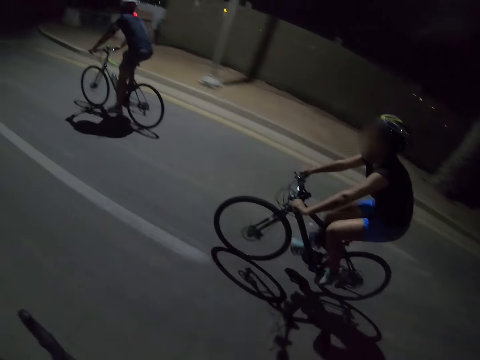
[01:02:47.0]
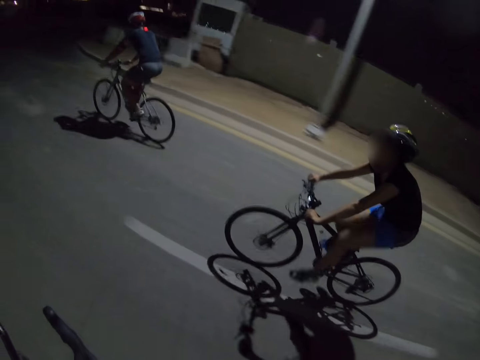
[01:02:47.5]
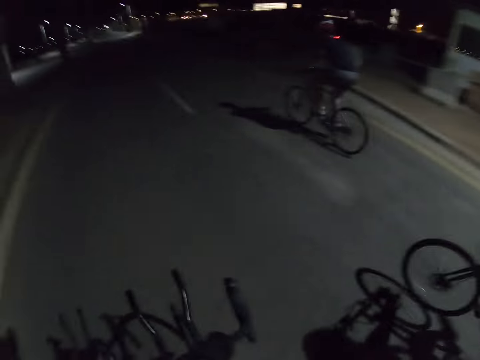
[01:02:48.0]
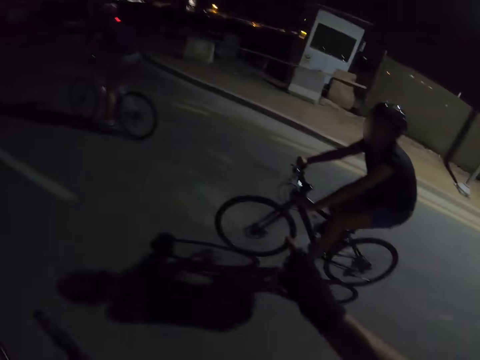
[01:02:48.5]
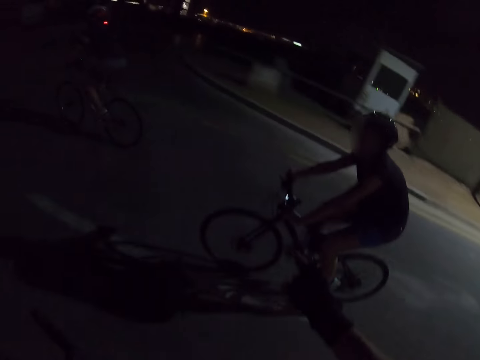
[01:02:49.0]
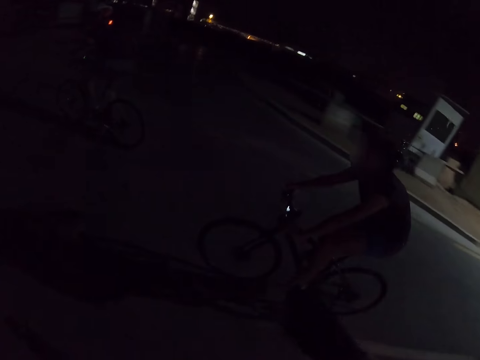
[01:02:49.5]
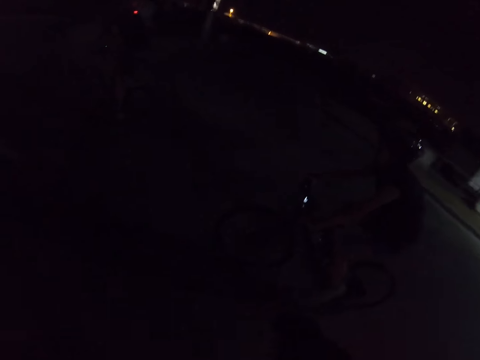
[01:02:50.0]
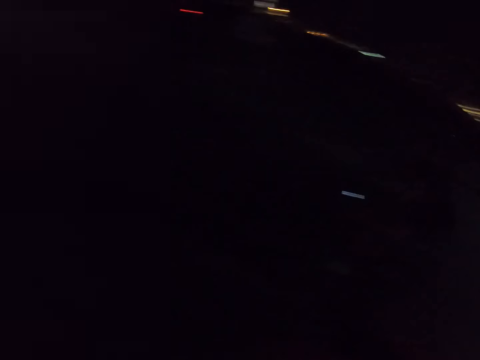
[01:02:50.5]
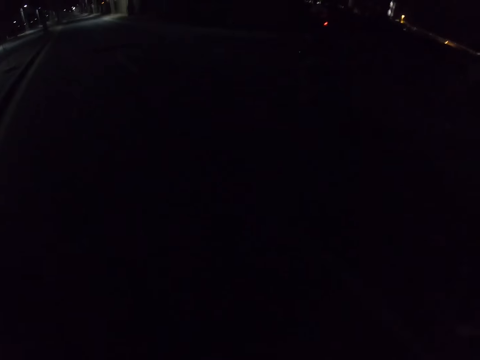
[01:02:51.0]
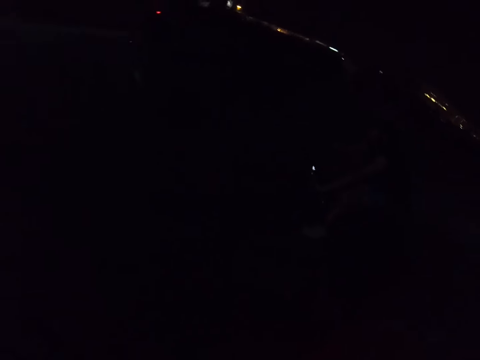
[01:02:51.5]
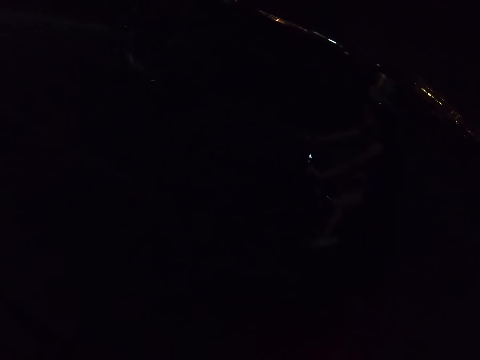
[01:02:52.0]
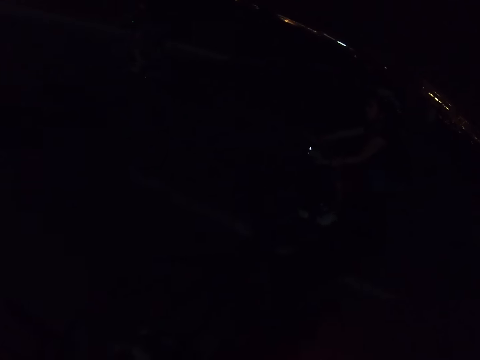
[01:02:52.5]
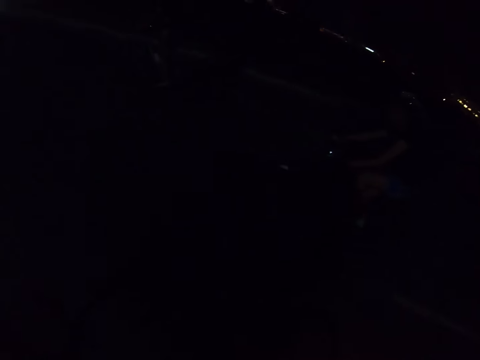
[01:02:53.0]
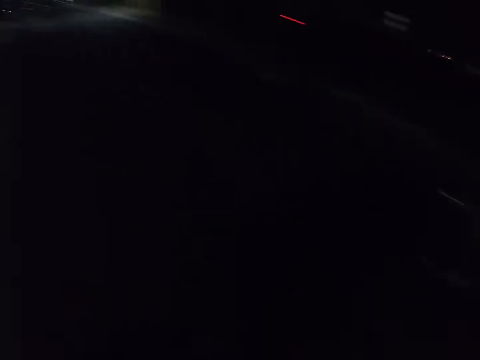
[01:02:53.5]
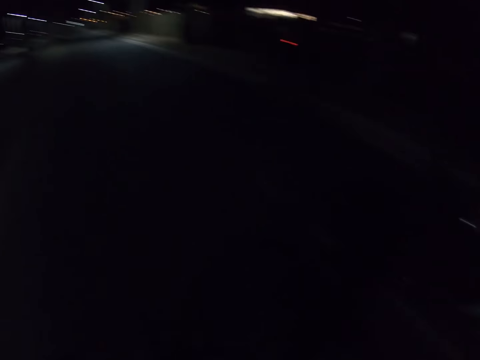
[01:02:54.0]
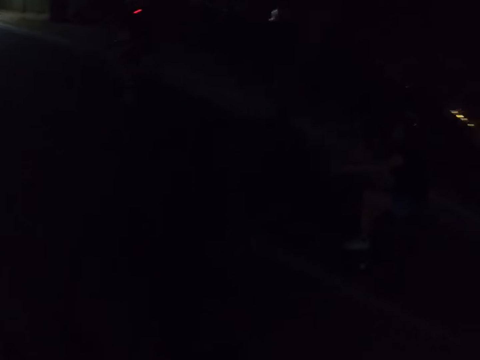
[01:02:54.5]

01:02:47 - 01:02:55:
The camera wearer stretches his right hand.

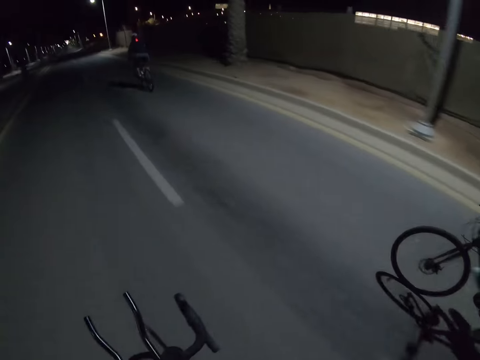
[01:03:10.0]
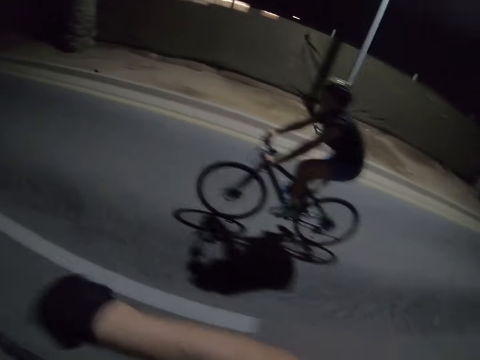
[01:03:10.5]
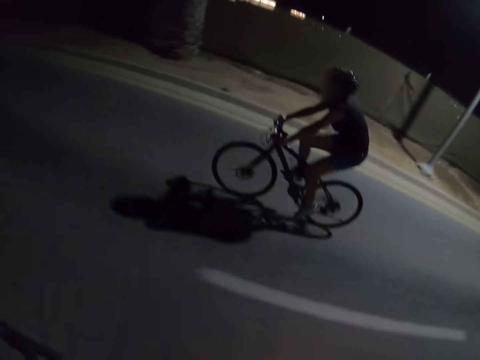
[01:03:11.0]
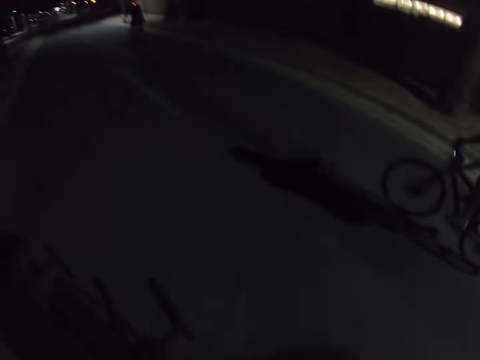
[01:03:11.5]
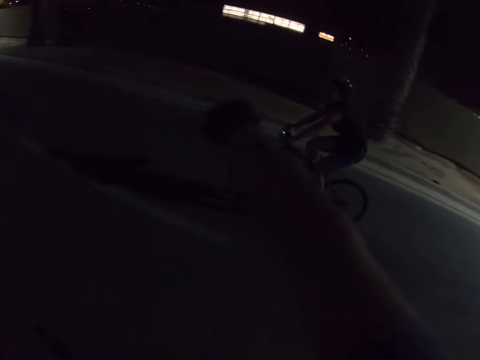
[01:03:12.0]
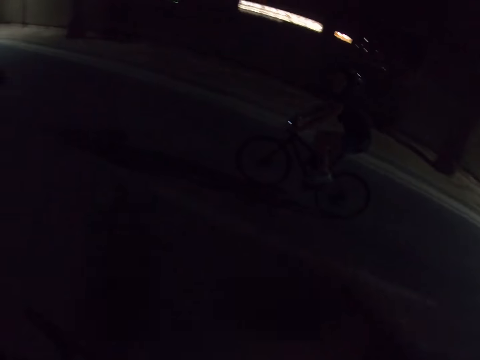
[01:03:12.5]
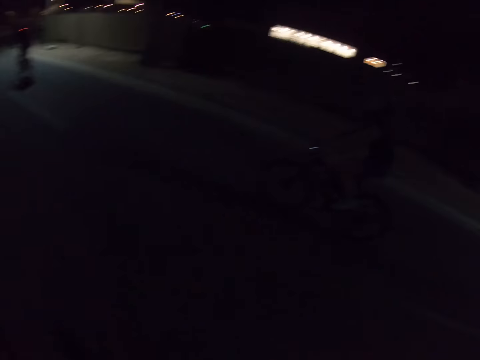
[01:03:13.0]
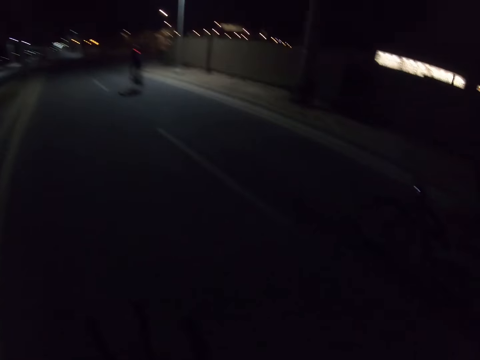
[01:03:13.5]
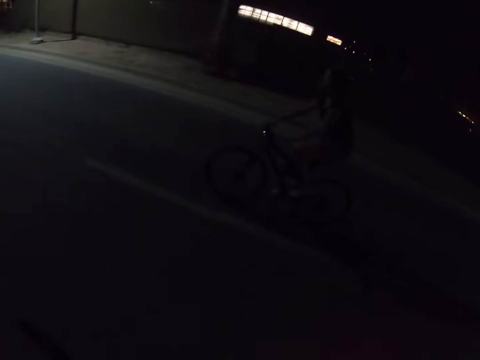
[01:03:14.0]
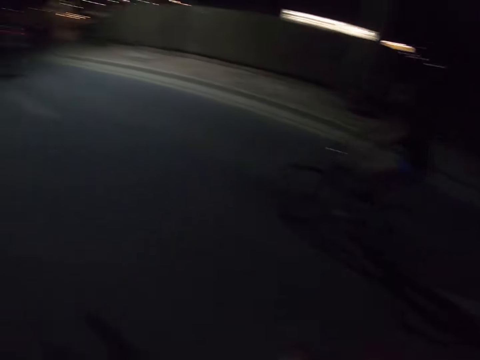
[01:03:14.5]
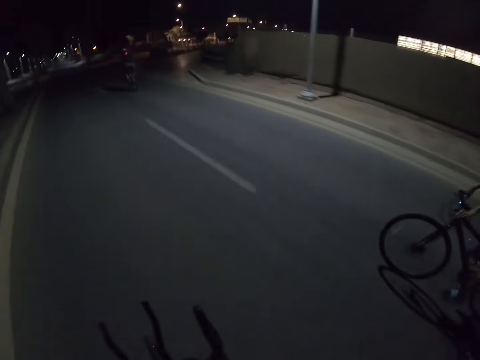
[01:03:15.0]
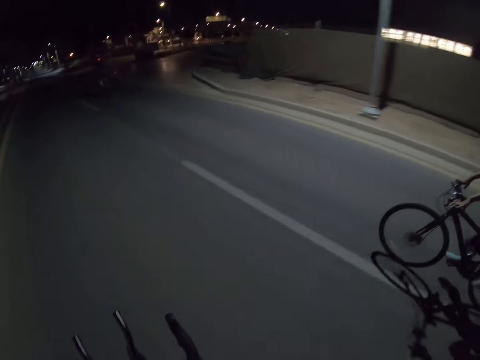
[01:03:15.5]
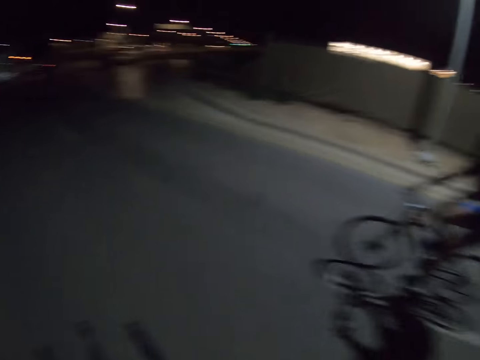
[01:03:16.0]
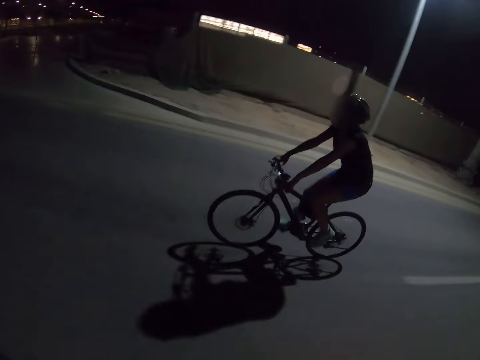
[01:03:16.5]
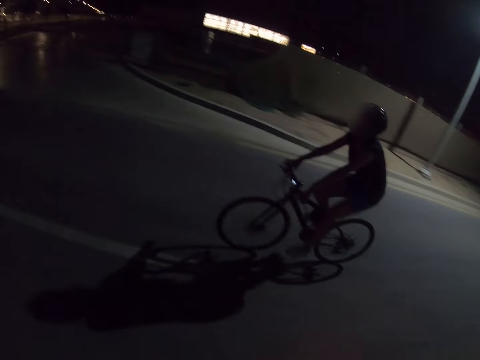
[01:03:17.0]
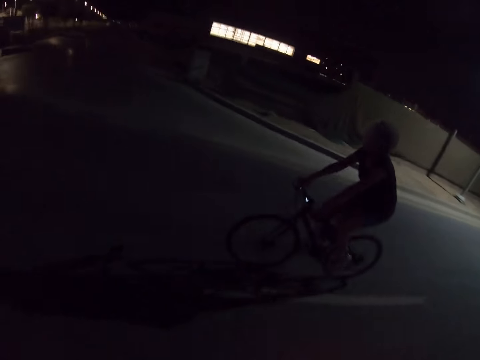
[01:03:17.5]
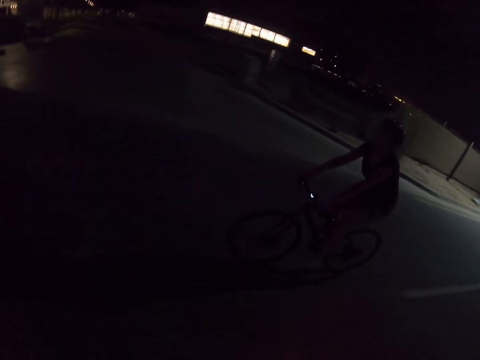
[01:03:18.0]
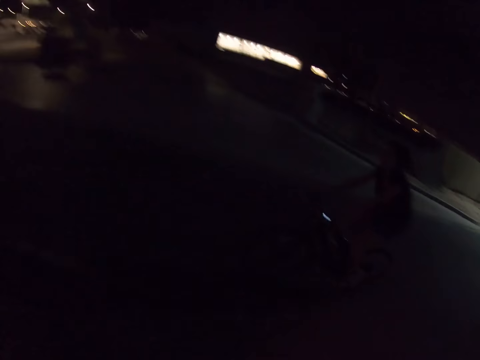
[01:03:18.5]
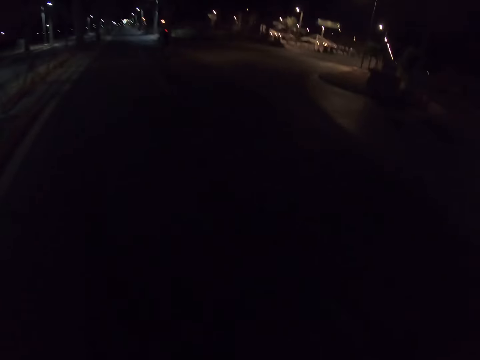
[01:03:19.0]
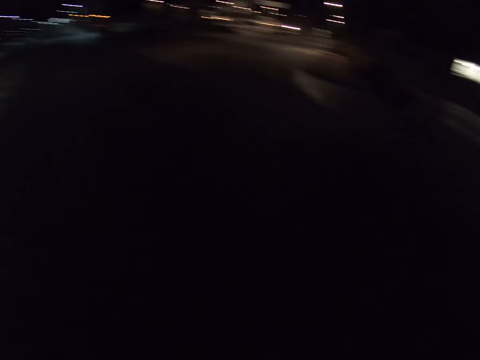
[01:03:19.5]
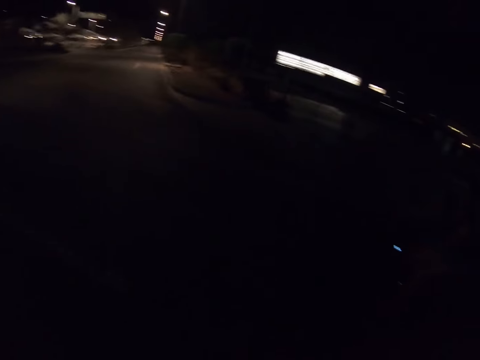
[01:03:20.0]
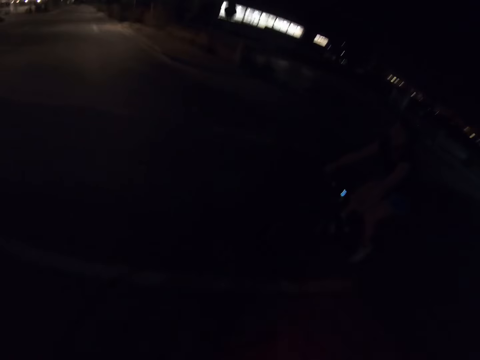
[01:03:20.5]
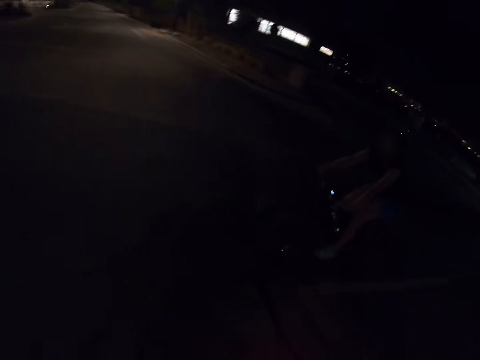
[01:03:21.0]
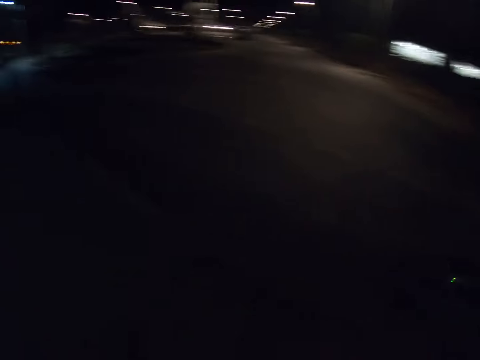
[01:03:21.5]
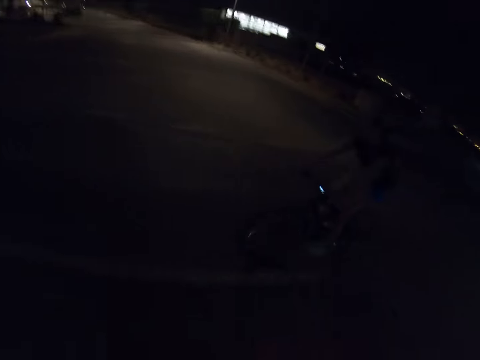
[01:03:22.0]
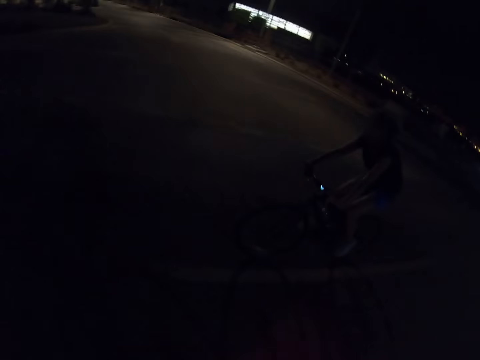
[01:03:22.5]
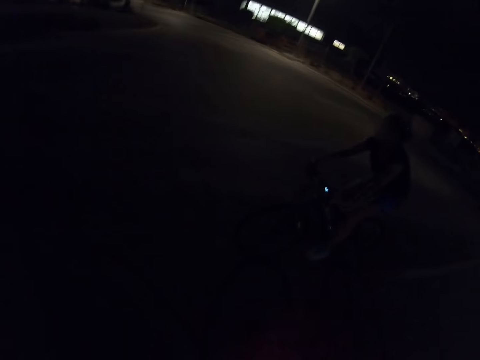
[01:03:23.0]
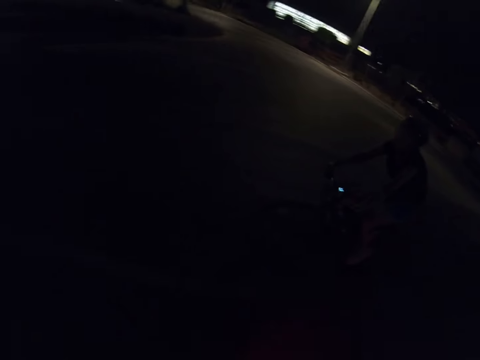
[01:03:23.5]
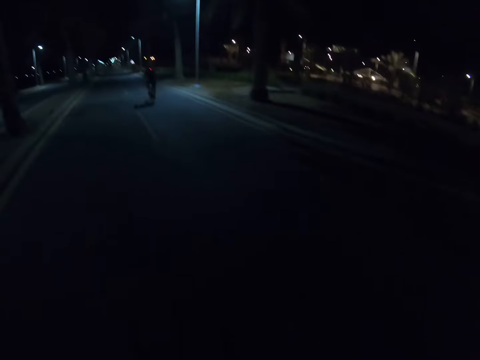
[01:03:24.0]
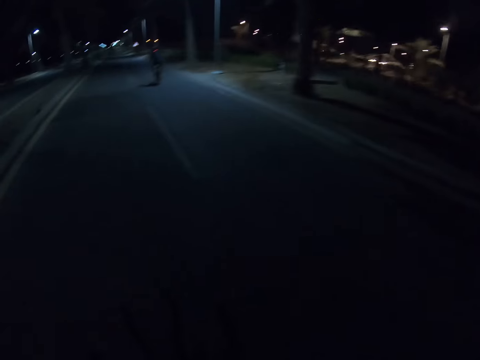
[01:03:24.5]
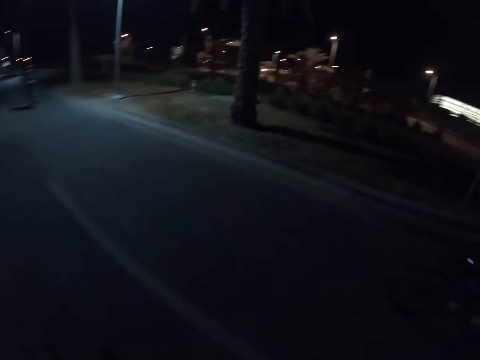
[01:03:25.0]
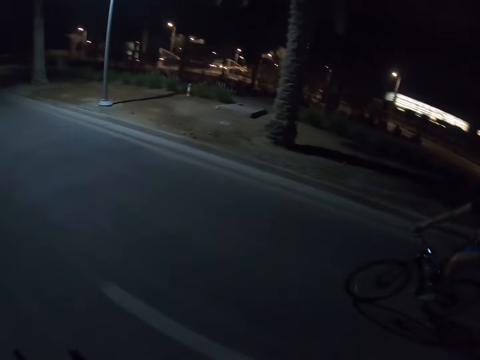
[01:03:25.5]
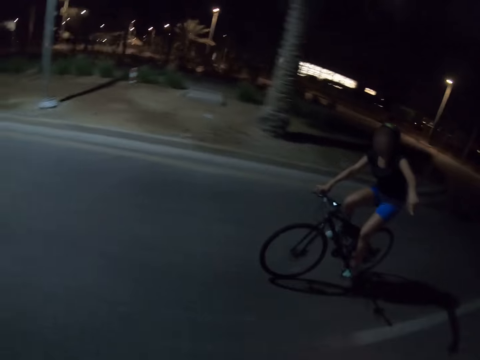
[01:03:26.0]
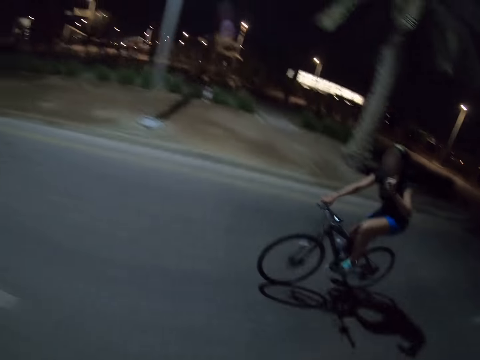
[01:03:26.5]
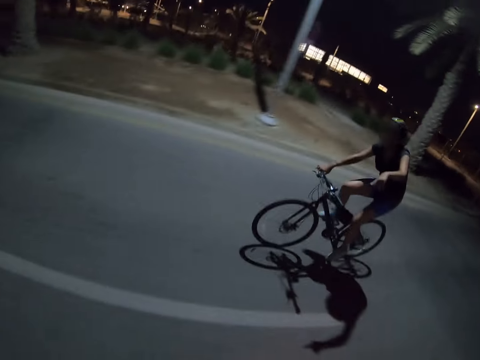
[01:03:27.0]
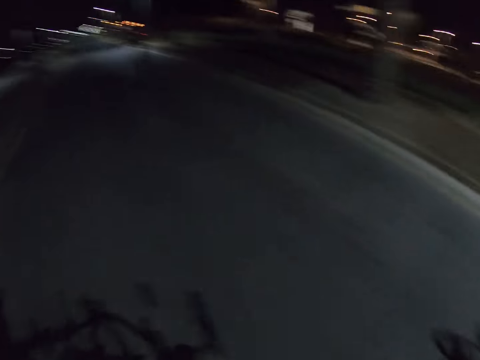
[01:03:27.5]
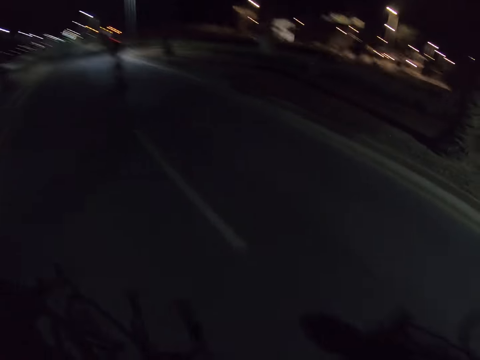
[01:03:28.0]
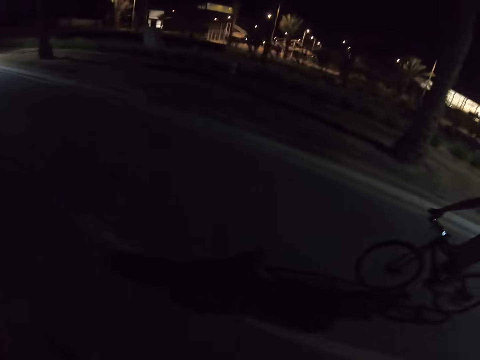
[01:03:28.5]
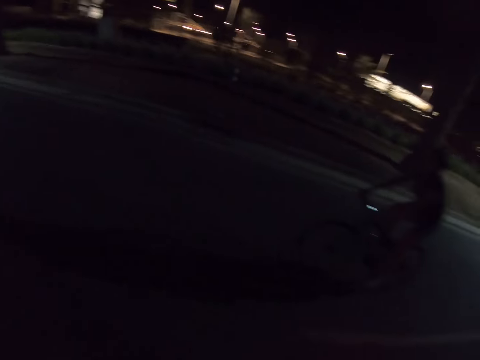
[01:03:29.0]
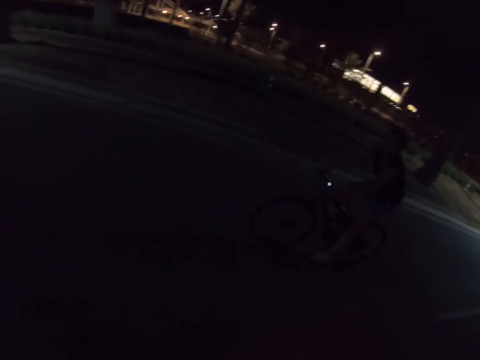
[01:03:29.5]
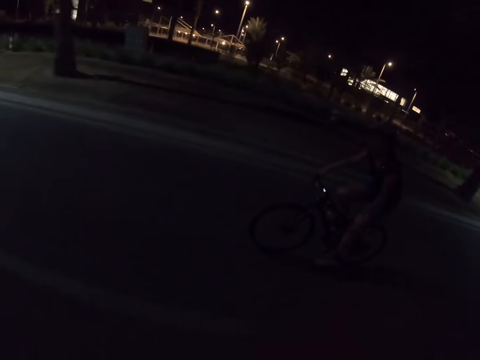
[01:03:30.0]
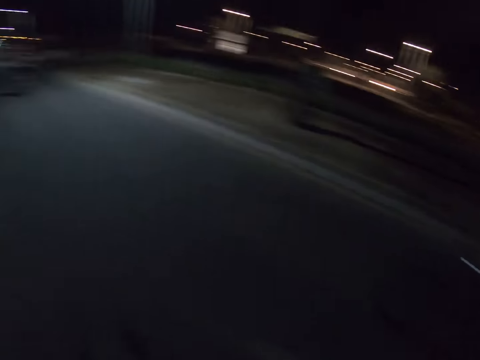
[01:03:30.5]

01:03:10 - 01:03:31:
The camera wearer stretches his right hand. A lady cycles on the road. The camera wearer cycles on the road. The lady cycles on the road. The camera wearer cycles on the road. The lady interacts with the camera wearer, cycles on the road and stretches her left hand. The camera wearer cycles on the road. The lady cycles on the road.
